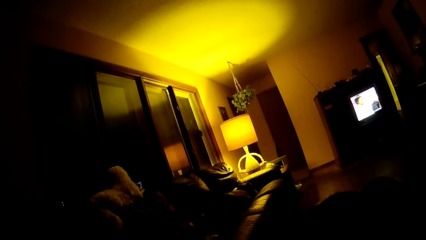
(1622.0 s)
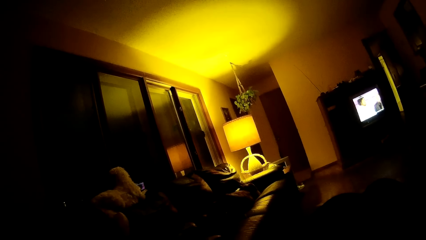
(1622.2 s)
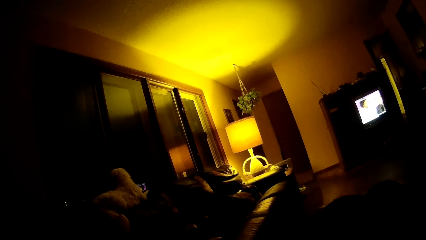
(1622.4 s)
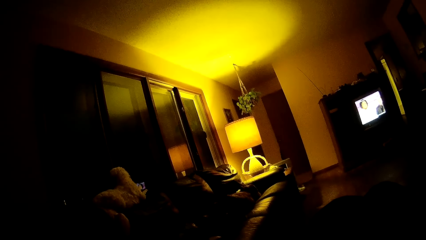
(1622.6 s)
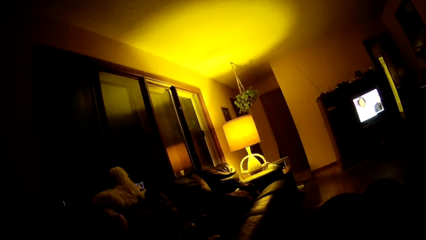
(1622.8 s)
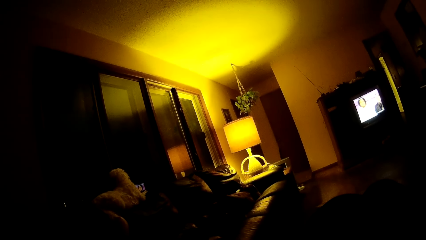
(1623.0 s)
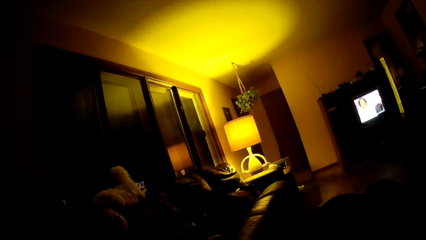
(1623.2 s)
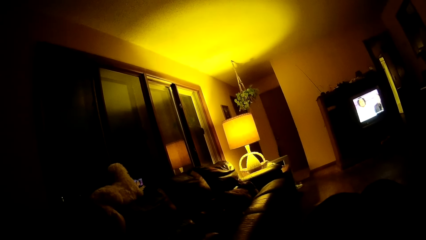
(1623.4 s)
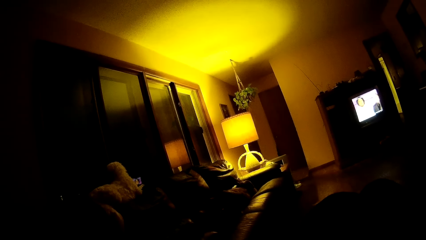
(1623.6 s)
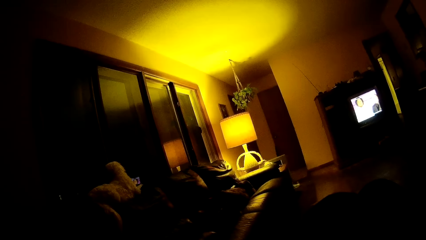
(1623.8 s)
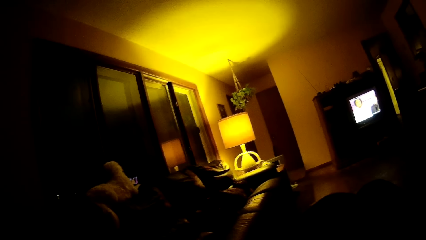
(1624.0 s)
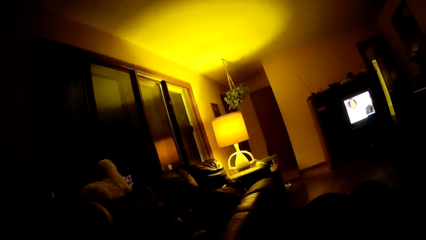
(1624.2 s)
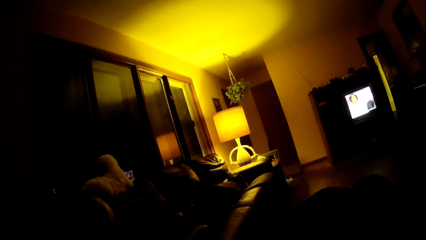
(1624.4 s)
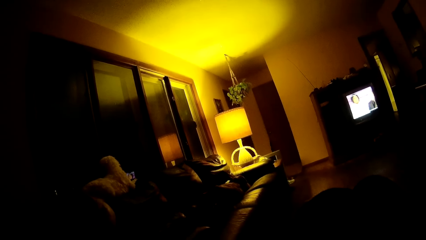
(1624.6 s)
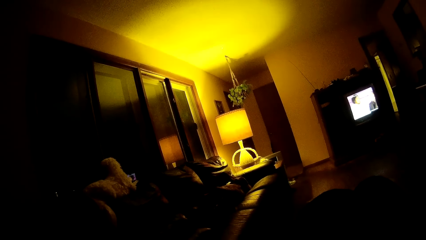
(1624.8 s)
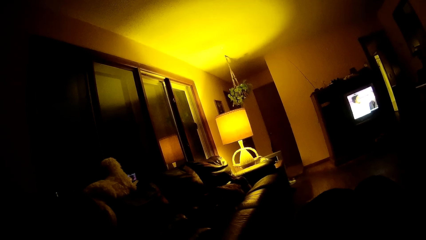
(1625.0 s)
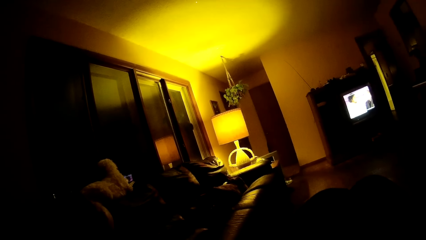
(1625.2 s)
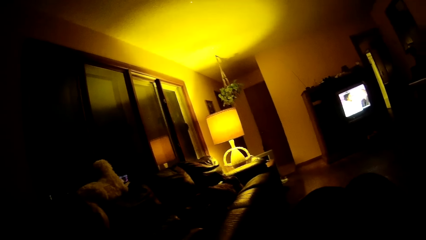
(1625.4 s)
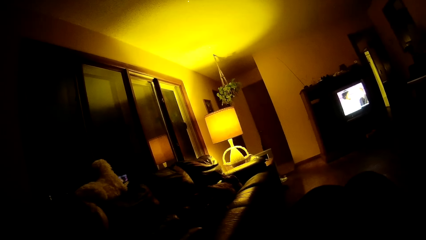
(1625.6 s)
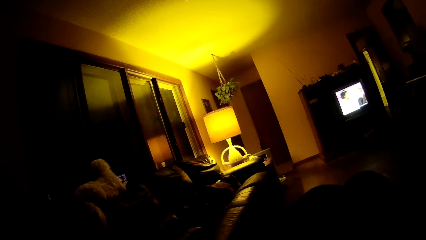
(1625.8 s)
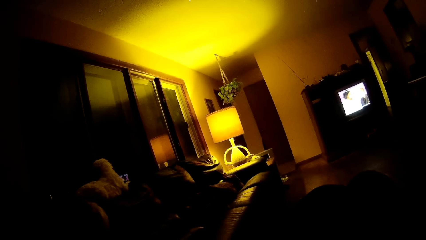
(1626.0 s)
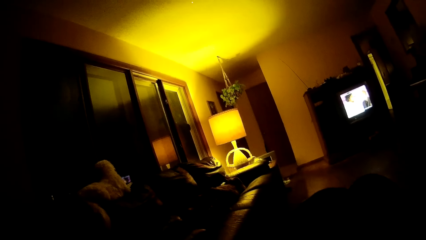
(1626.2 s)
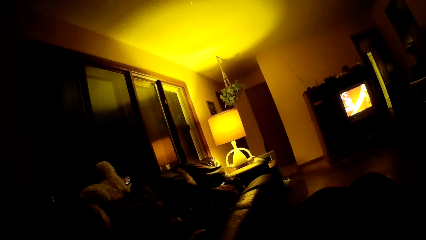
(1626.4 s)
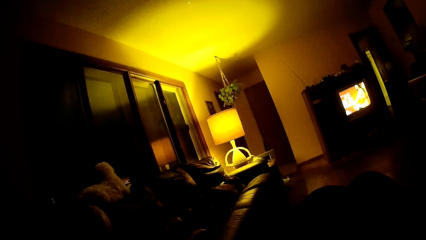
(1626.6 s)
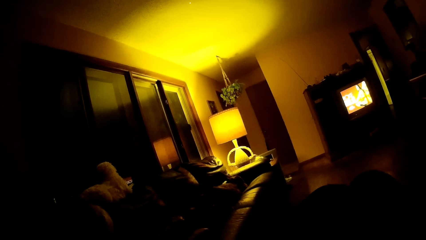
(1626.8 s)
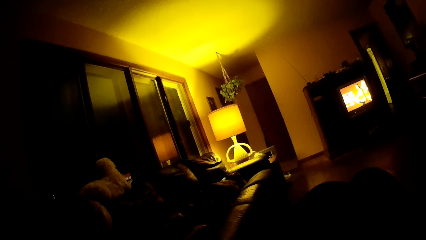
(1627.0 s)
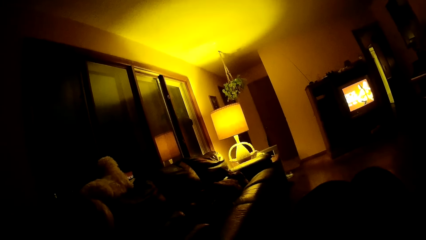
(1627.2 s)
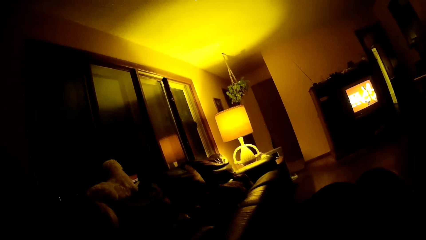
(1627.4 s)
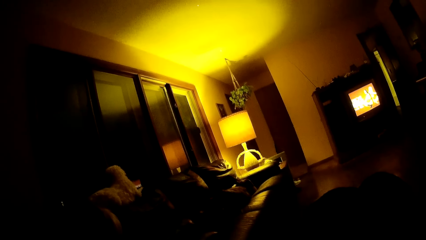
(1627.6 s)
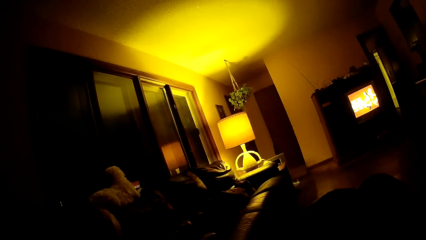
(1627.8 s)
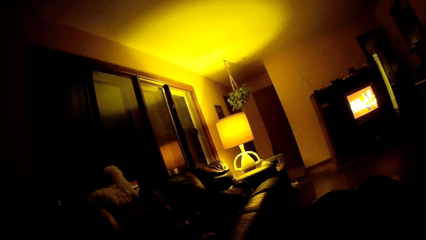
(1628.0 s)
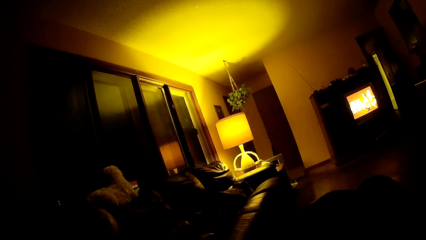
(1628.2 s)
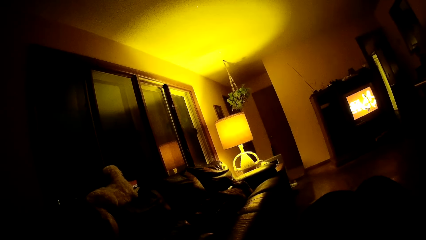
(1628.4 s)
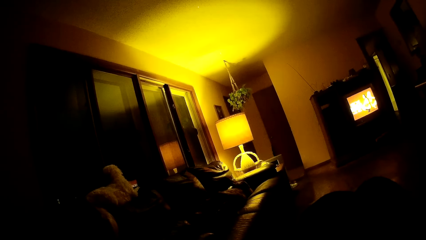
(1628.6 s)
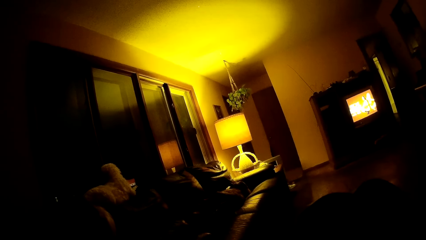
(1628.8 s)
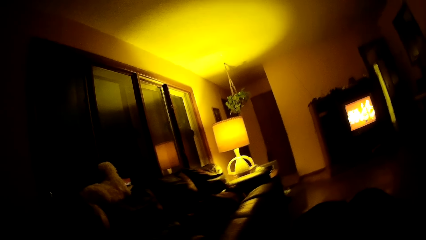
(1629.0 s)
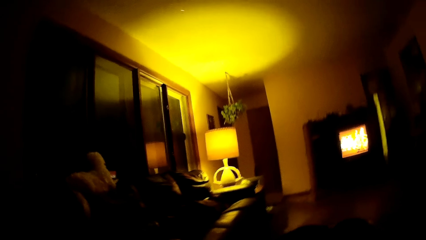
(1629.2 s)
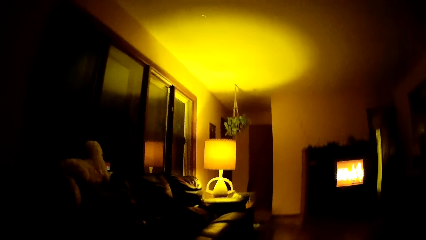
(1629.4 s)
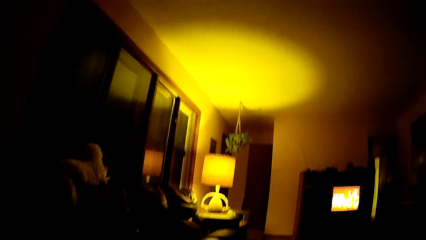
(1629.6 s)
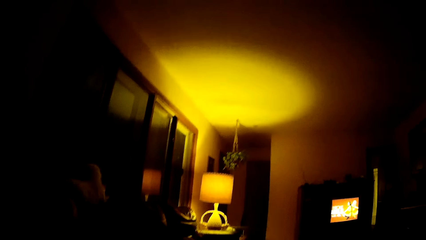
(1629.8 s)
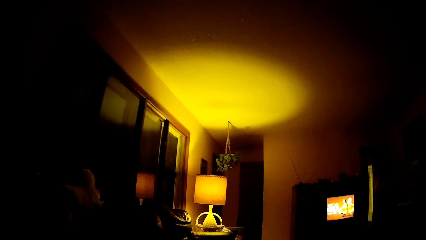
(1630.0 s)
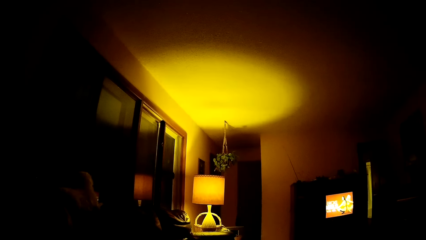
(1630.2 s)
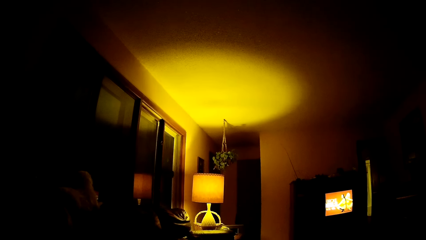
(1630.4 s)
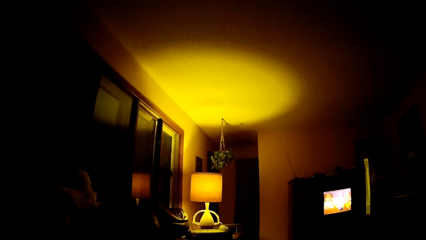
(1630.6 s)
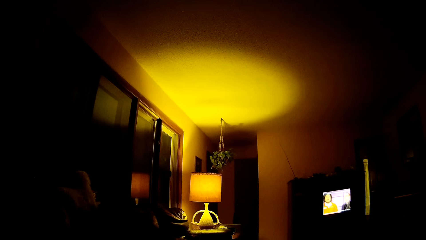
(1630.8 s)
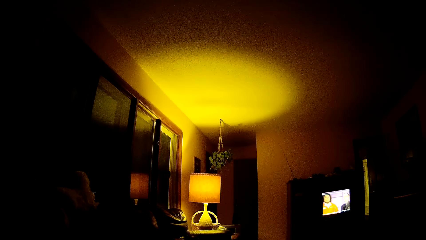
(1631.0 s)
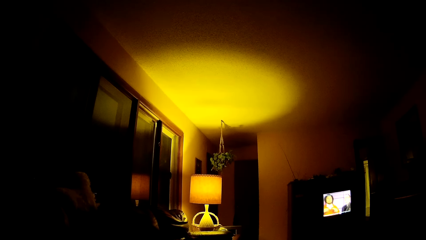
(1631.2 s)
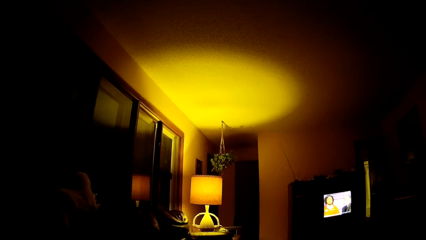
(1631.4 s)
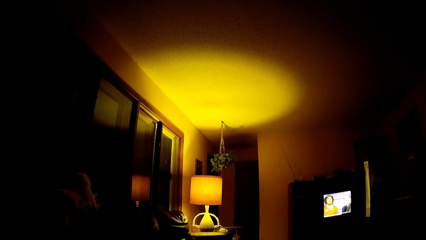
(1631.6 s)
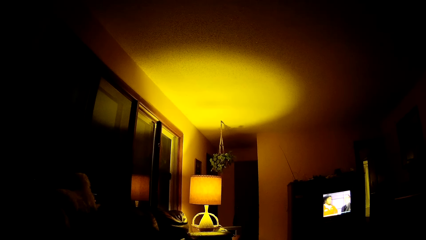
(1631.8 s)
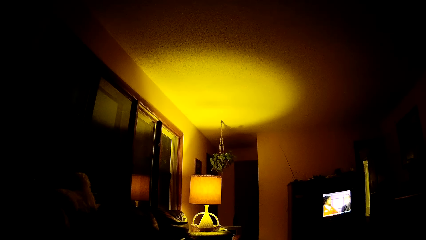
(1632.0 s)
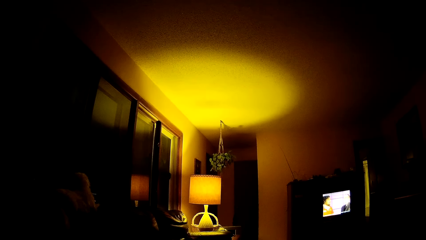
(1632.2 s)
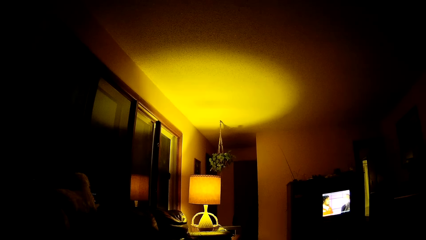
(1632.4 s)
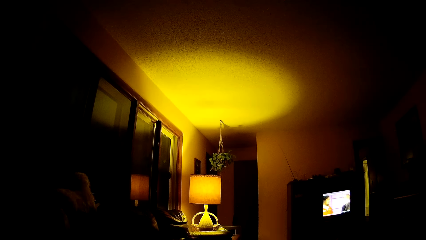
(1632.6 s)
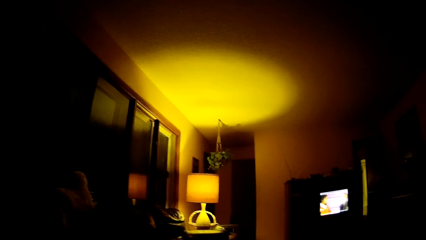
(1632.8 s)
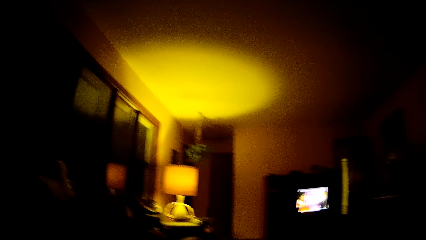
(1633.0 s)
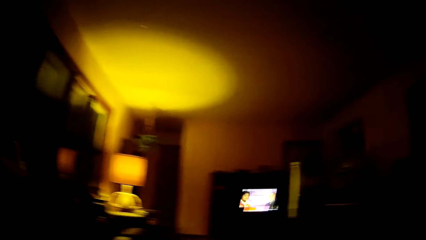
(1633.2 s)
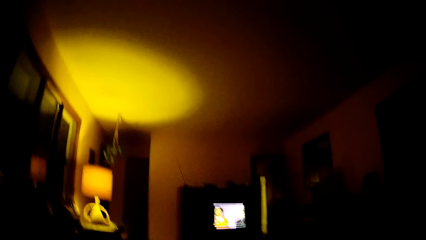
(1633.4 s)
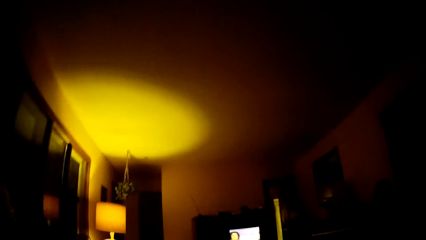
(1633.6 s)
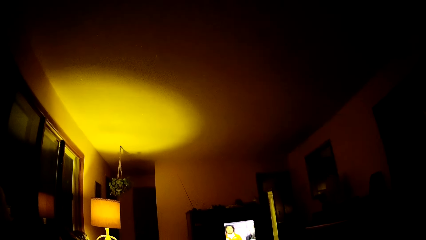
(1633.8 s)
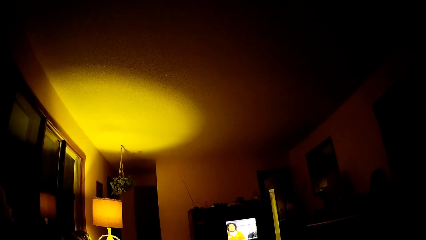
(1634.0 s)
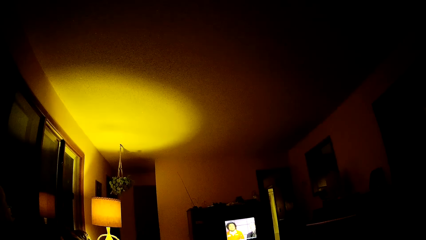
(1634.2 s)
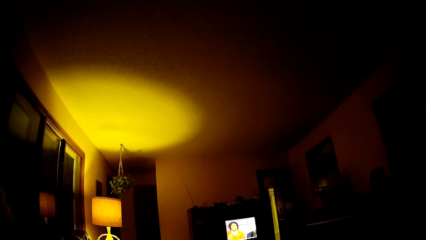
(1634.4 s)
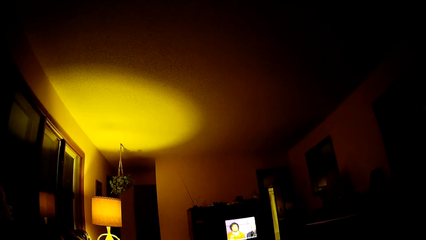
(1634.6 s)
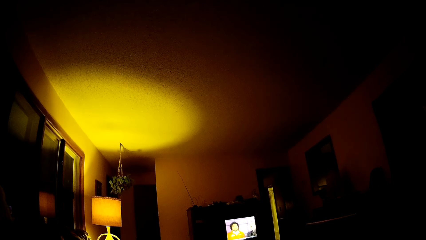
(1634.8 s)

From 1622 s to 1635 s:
The camera wearer watches television. They look around.
